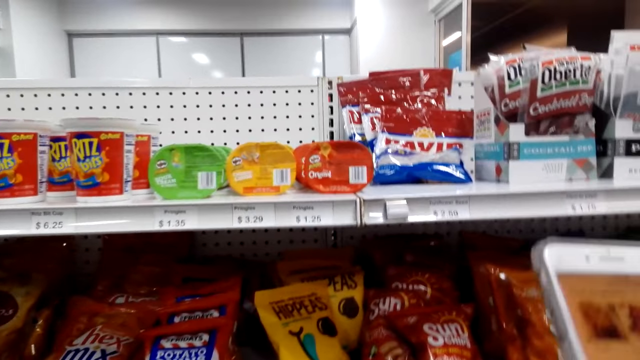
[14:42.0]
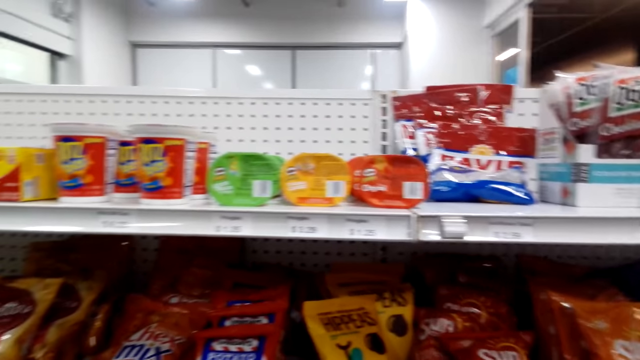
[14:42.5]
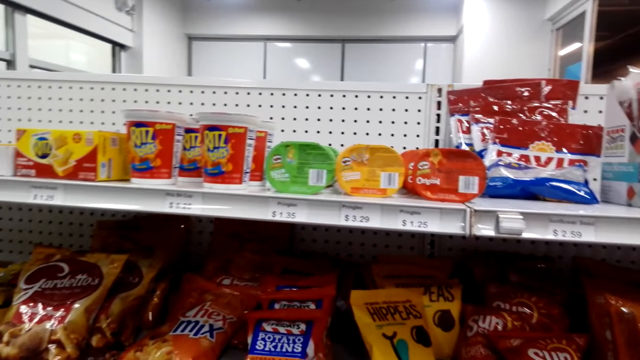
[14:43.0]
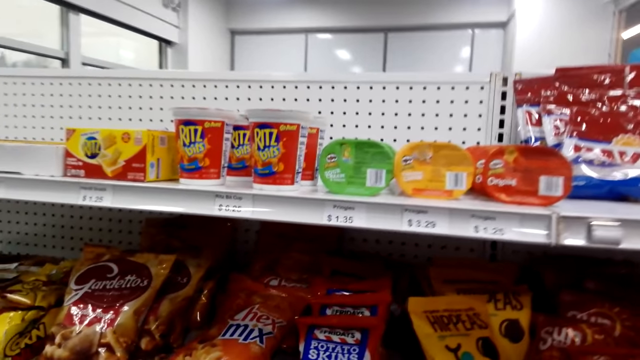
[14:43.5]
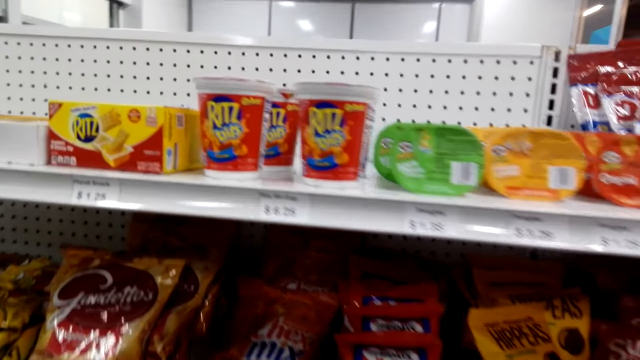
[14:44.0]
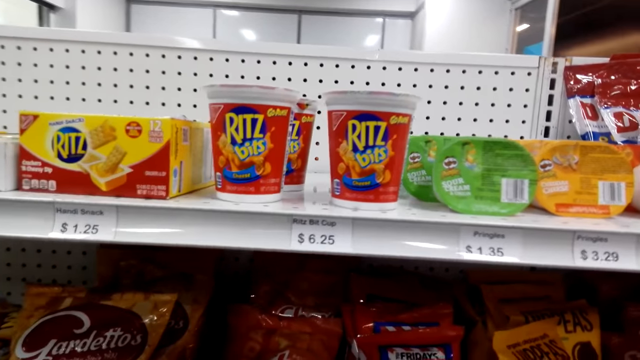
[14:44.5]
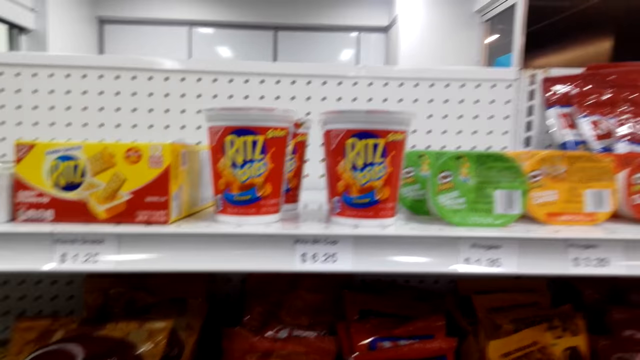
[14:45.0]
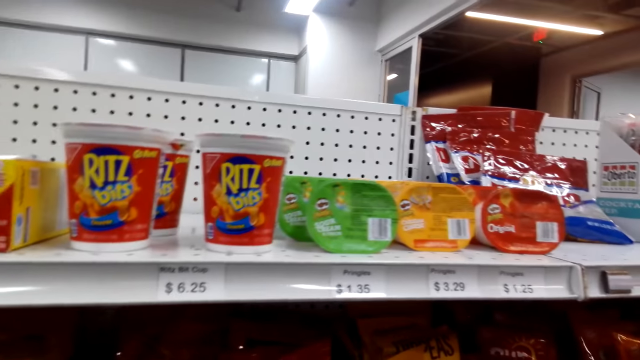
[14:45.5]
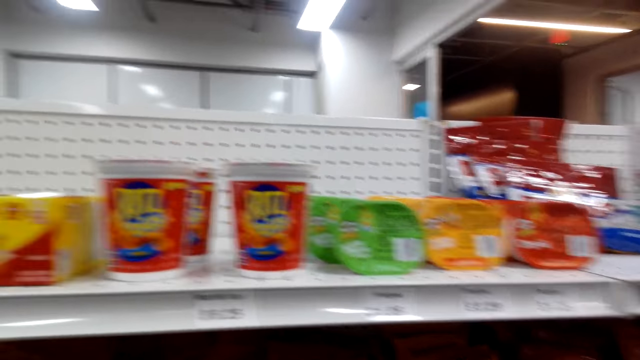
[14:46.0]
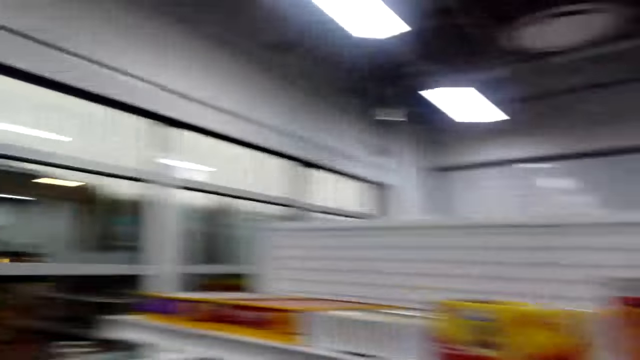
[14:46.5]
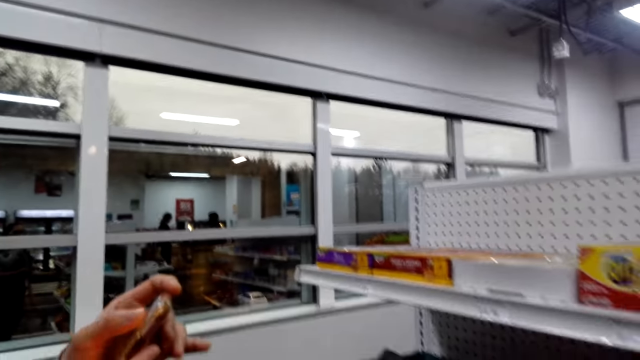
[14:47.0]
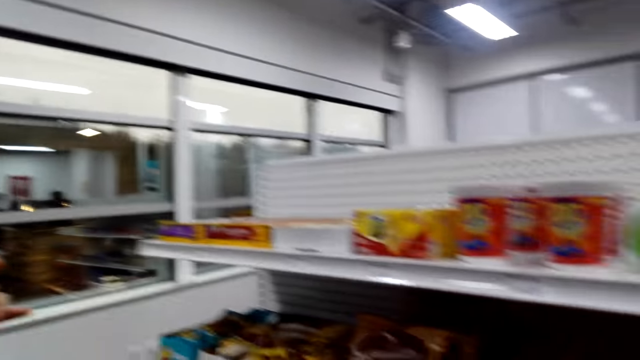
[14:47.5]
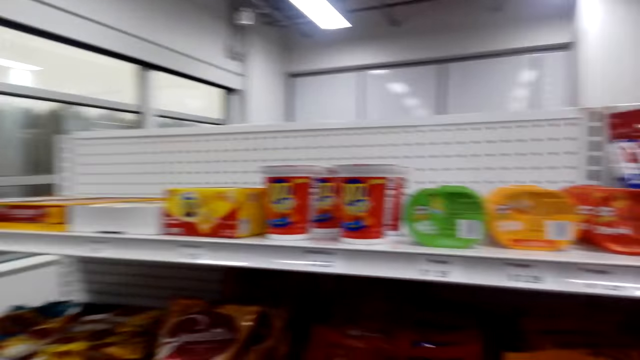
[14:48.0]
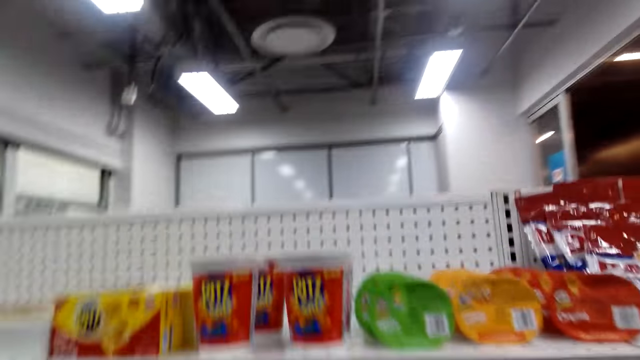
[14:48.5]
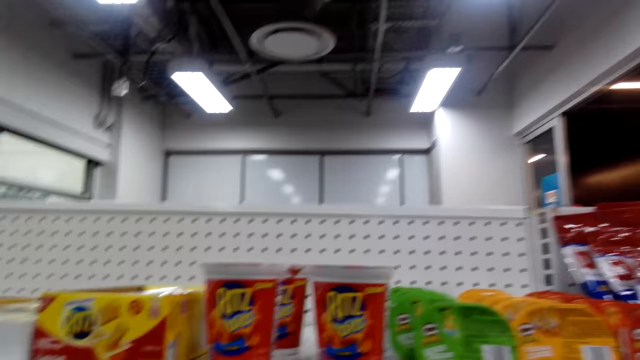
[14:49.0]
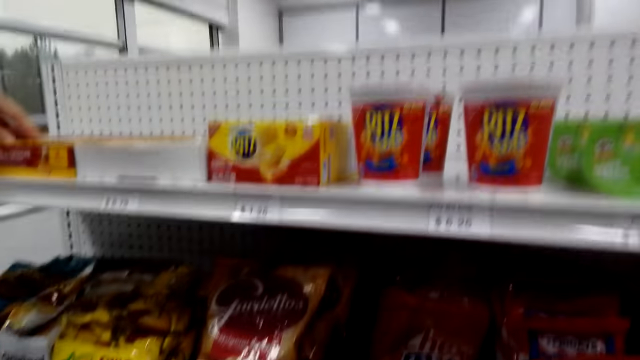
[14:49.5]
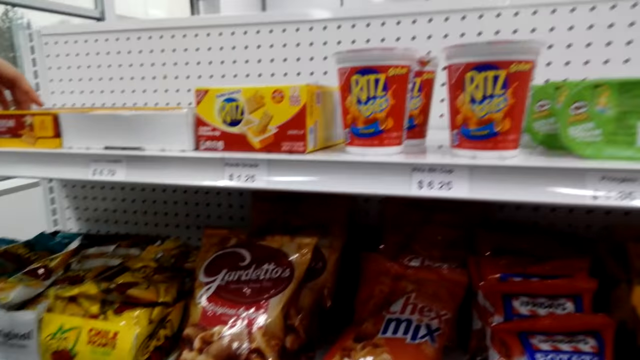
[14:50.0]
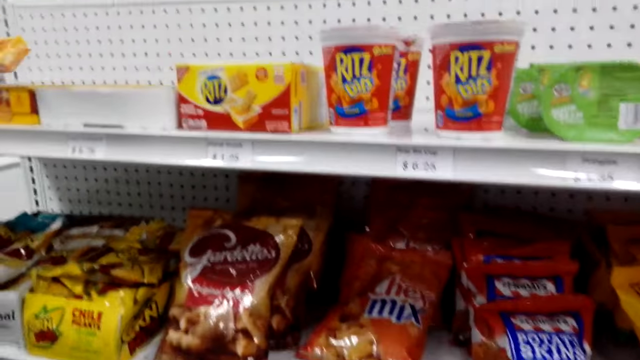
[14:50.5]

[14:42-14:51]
The camera wearer converses with a woman. They look at the sandwich crackers on the shelf. They look around.

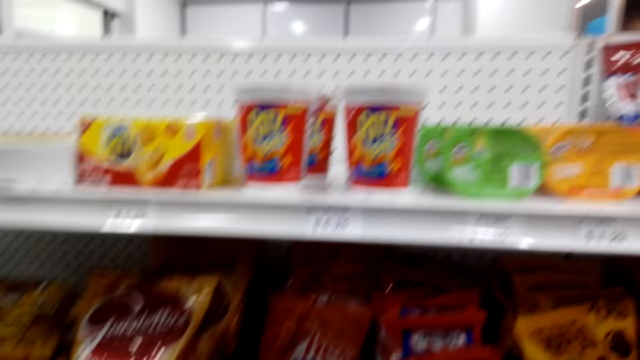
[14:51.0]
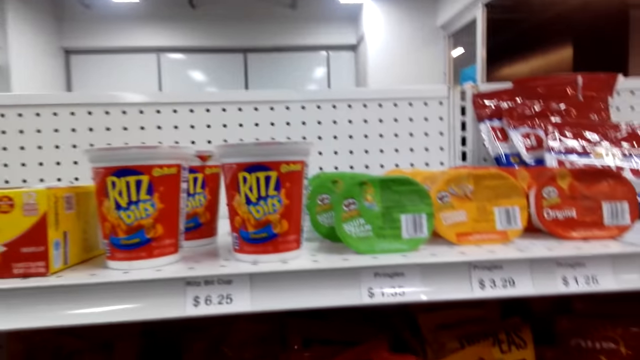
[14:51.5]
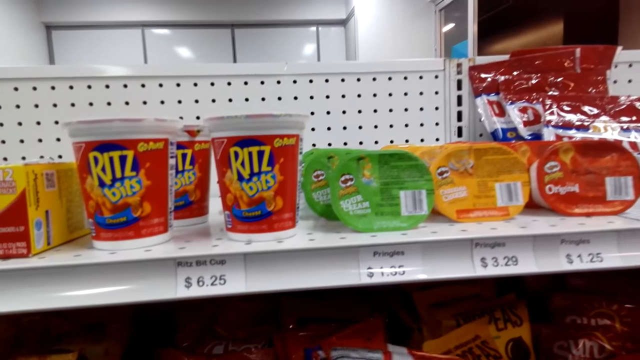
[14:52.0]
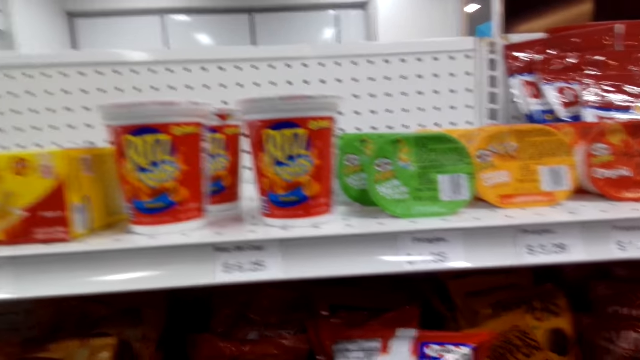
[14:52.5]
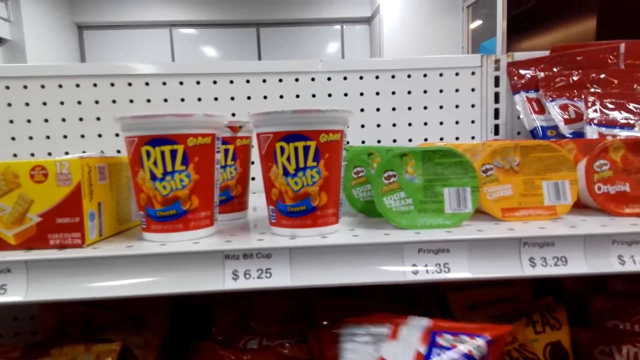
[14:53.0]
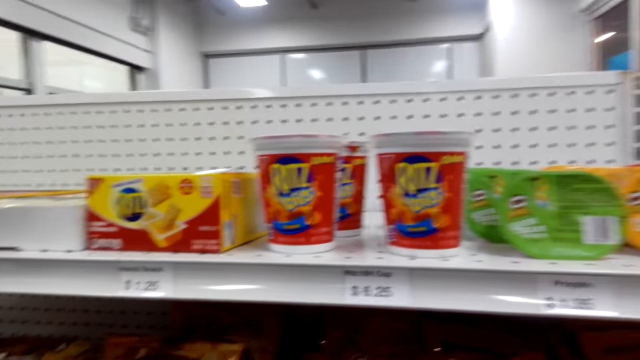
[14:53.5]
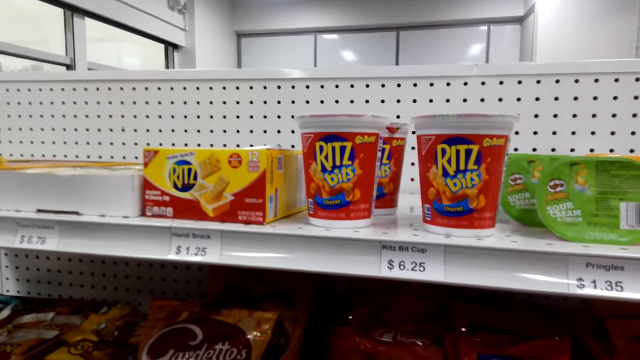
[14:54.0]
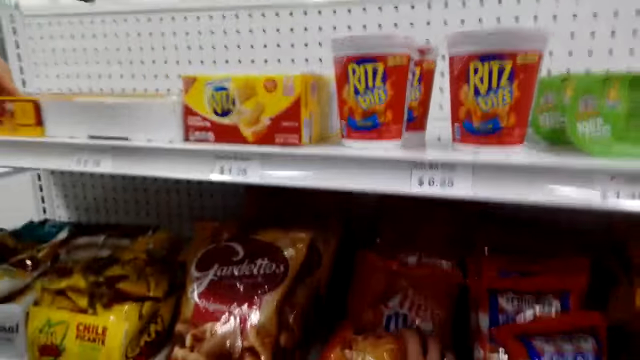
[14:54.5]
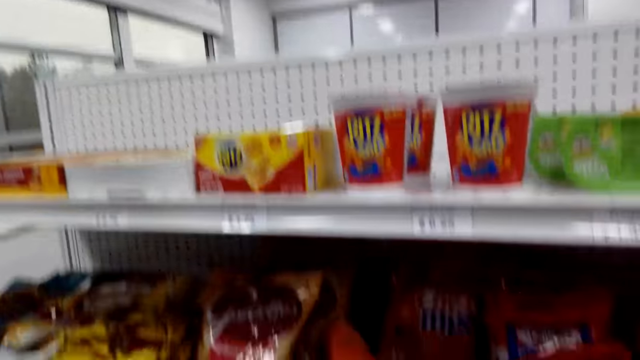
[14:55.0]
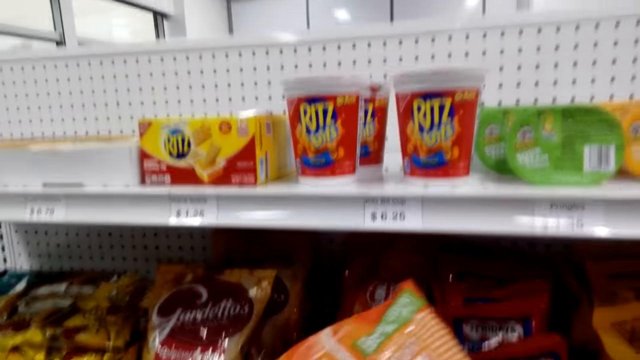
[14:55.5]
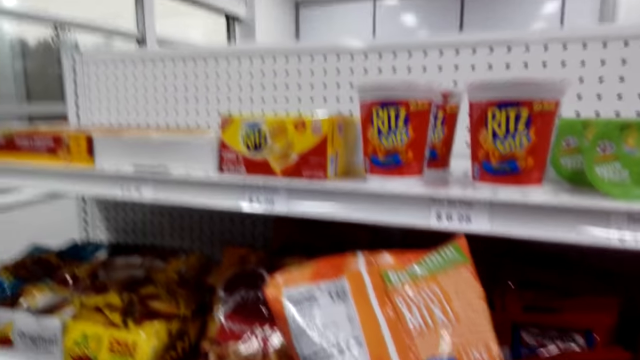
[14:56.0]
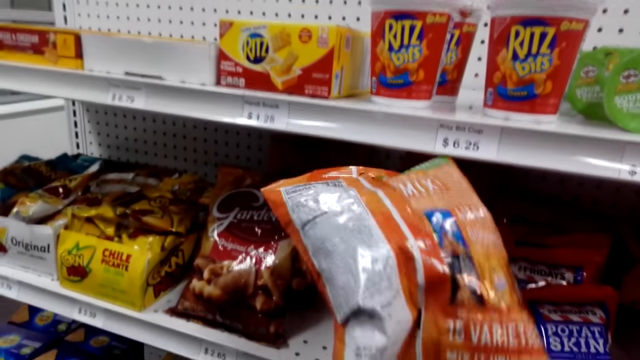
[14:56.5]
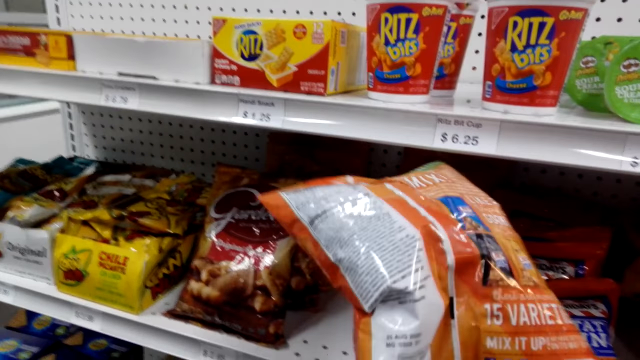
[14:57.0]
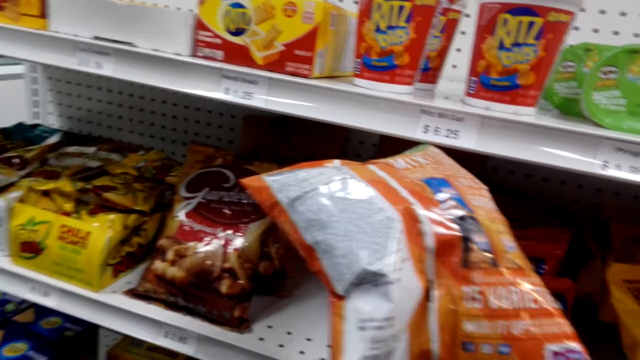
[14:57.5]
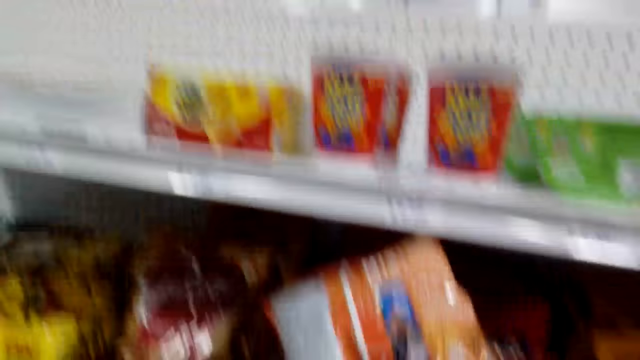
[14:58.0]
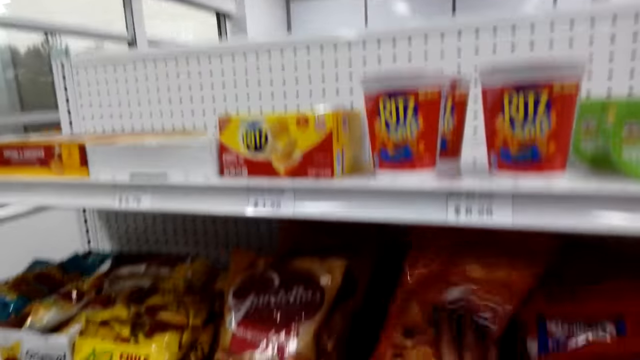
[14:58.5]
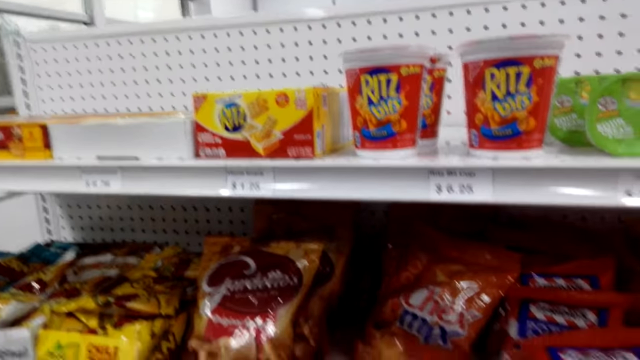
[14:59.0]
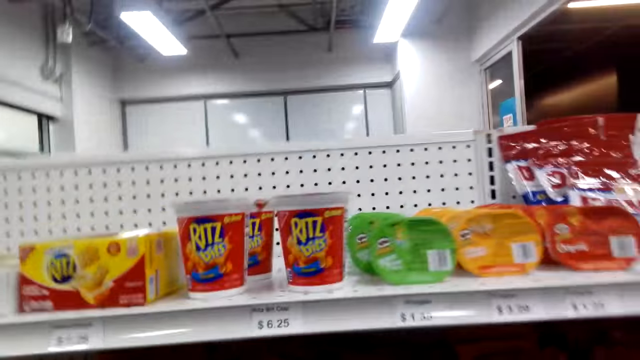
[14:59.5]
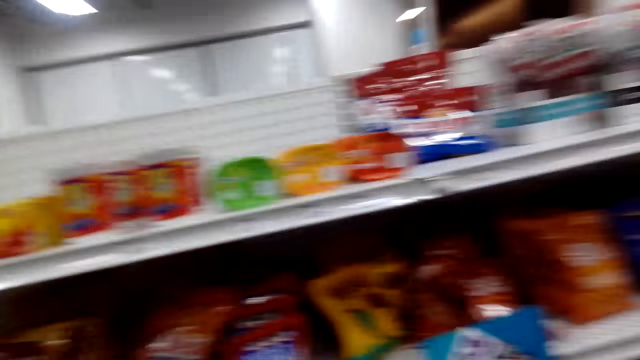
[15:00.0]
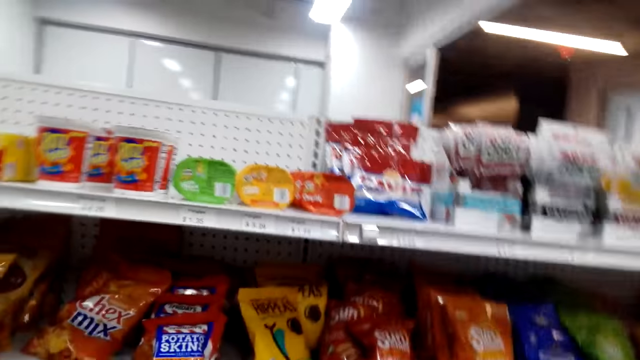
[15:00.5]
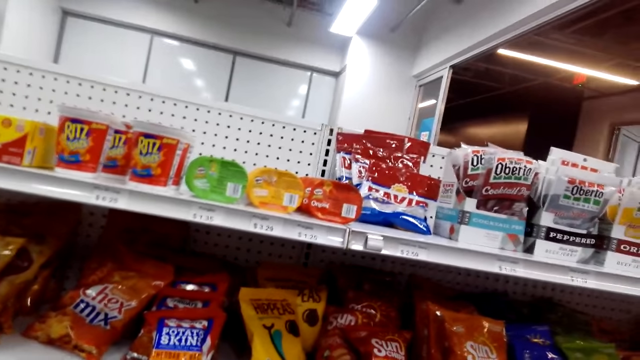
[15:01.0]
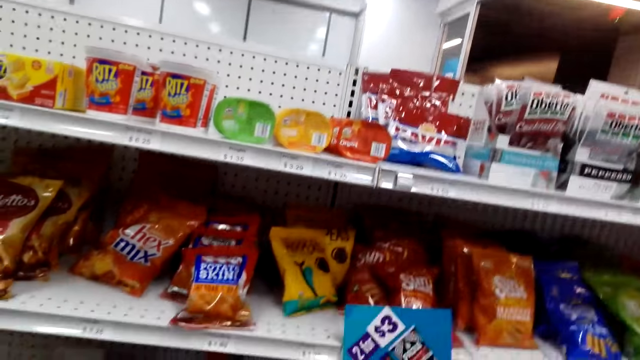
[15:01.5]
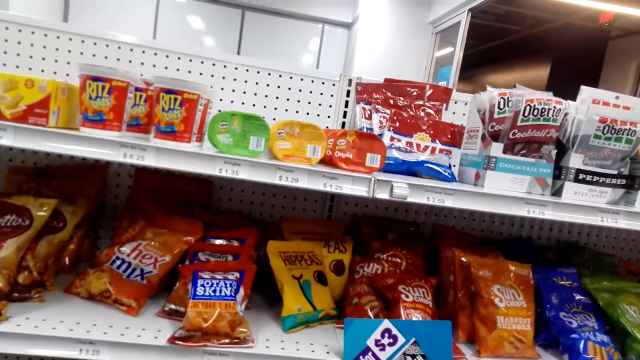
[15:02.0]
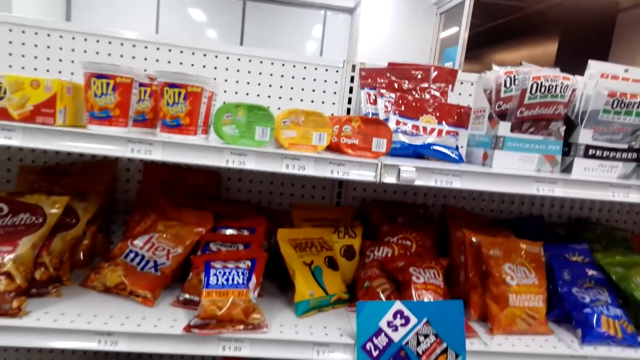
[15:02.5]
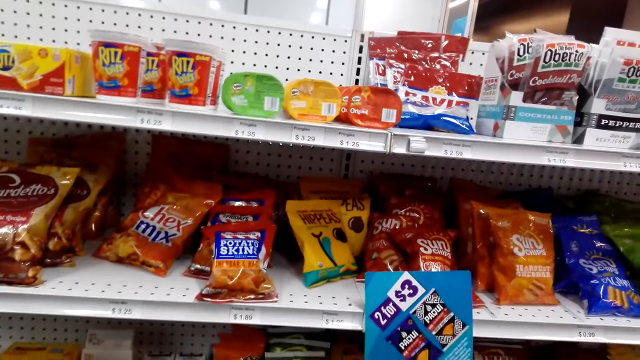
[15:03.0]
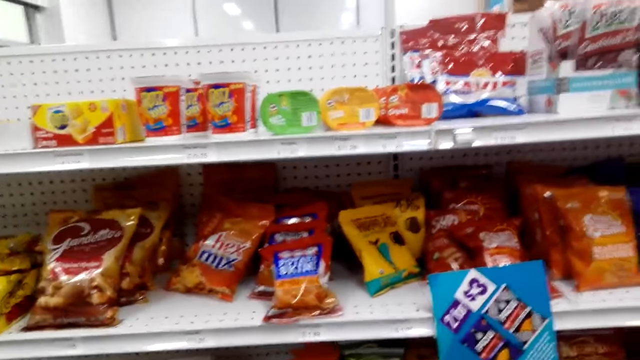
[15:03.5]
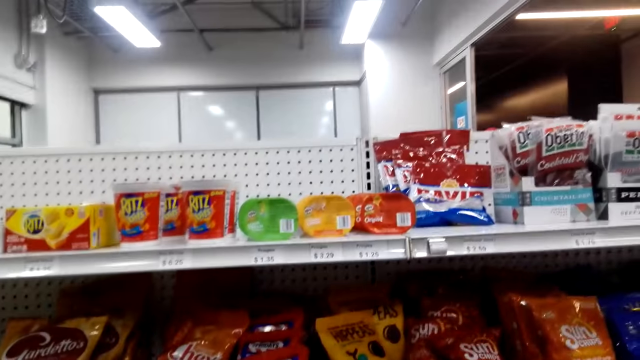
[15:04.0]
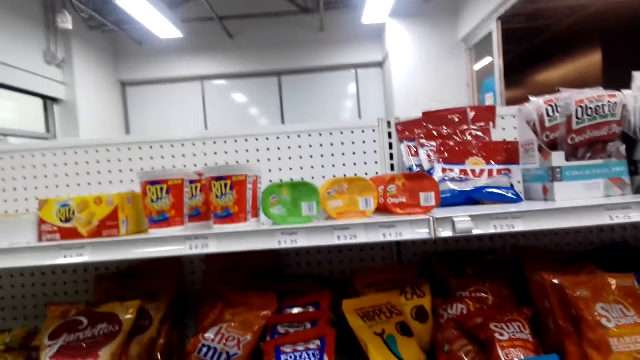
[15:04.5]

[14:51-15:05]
The camera wearer grabs a snack and converses with a woman. They pick up a packet of cereal. They look at the packet of cereal. They converse with the woman. They put the packet of cereal on the shelf. They look at snacks on the shelf and converse with the woman. They look around.
